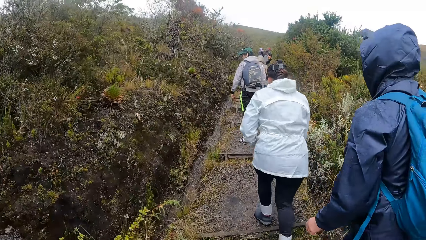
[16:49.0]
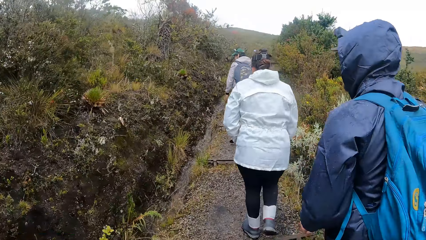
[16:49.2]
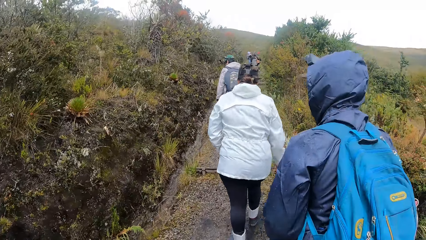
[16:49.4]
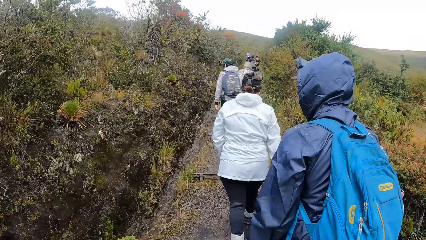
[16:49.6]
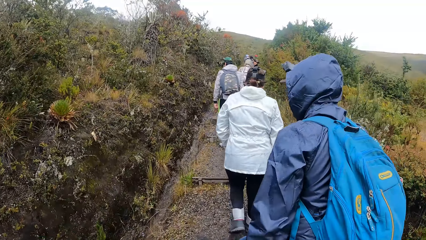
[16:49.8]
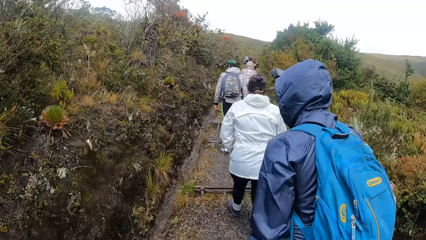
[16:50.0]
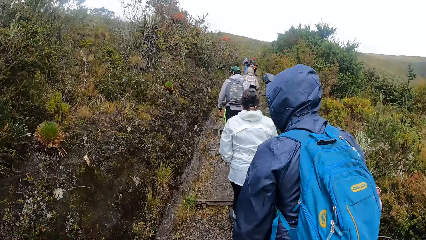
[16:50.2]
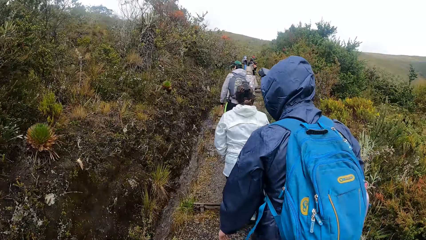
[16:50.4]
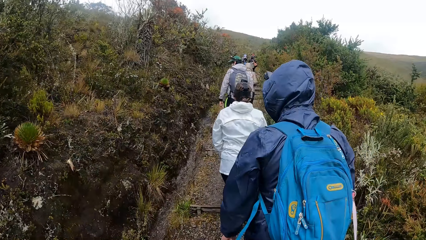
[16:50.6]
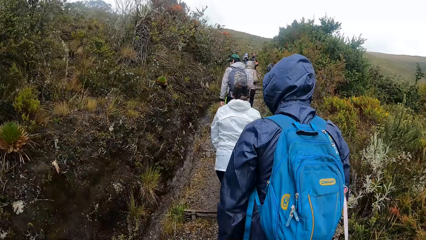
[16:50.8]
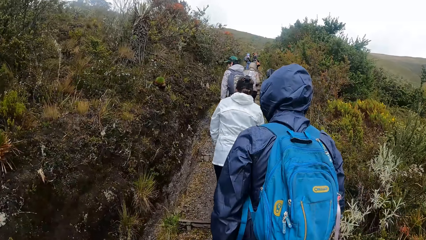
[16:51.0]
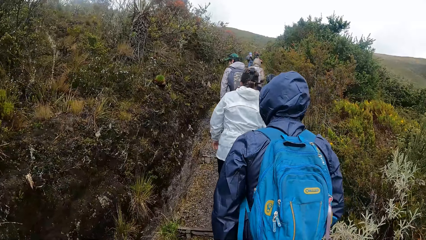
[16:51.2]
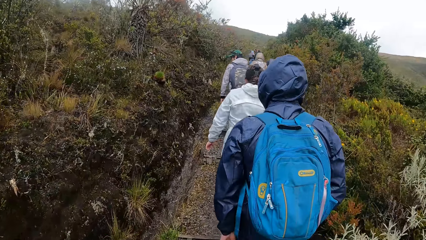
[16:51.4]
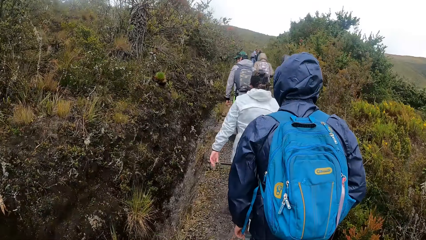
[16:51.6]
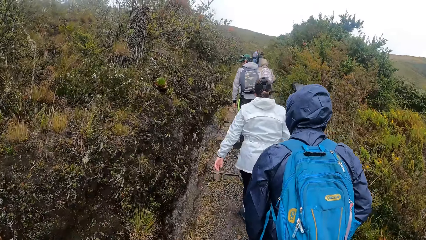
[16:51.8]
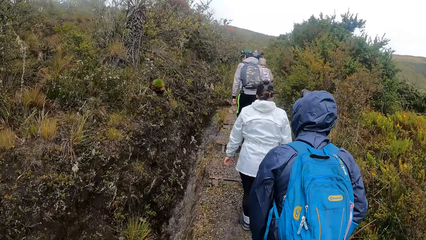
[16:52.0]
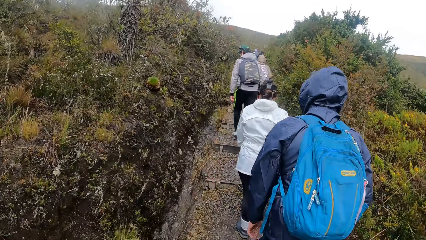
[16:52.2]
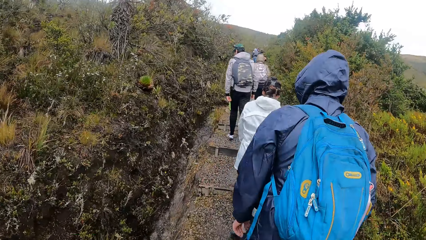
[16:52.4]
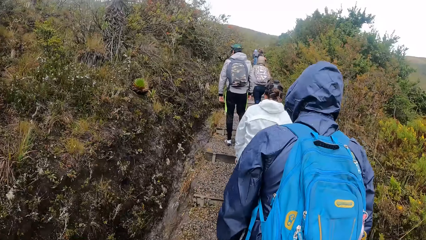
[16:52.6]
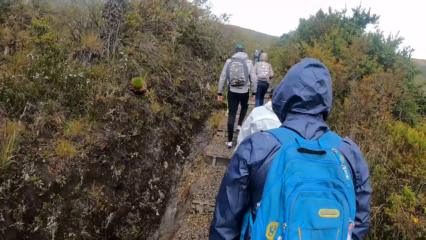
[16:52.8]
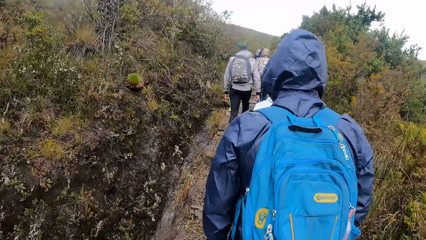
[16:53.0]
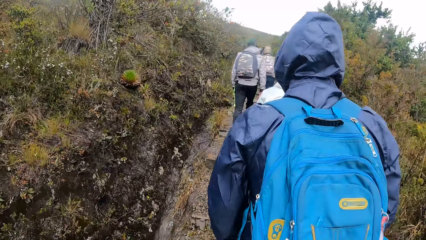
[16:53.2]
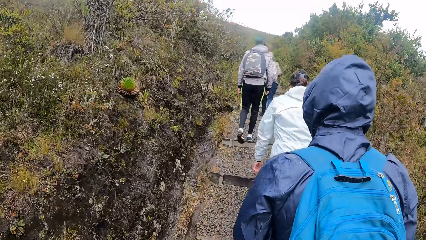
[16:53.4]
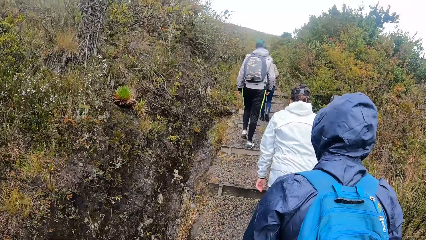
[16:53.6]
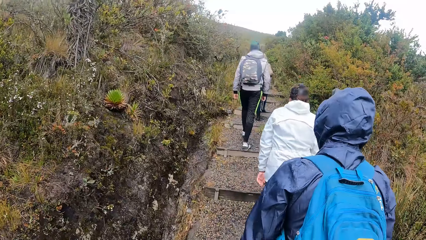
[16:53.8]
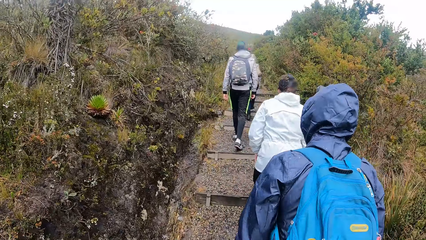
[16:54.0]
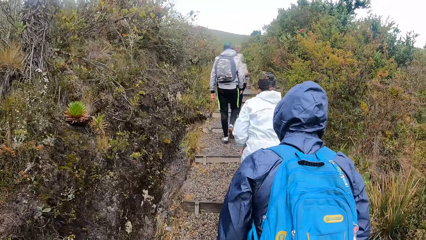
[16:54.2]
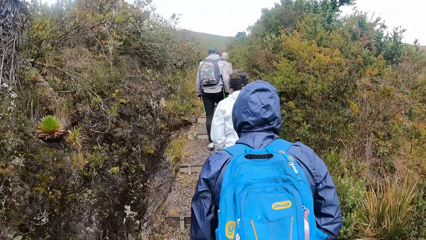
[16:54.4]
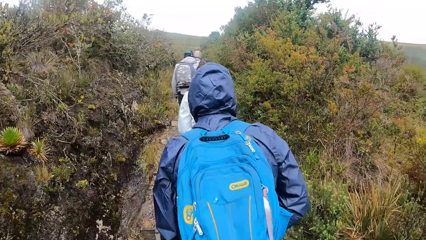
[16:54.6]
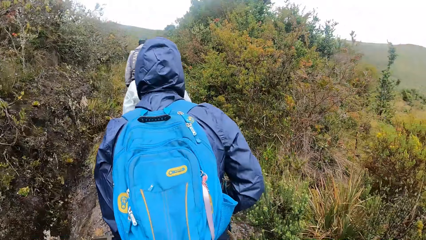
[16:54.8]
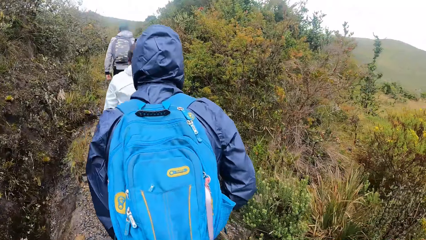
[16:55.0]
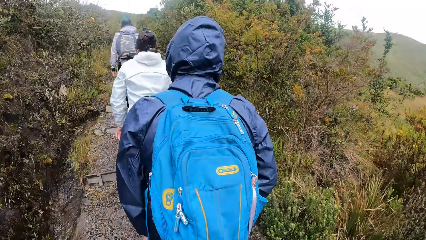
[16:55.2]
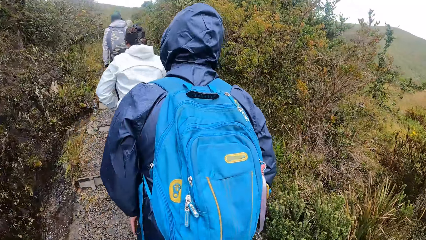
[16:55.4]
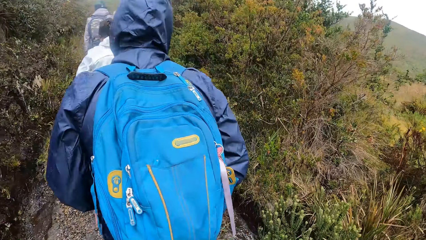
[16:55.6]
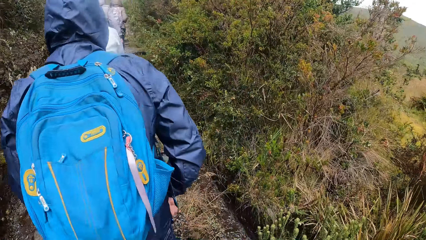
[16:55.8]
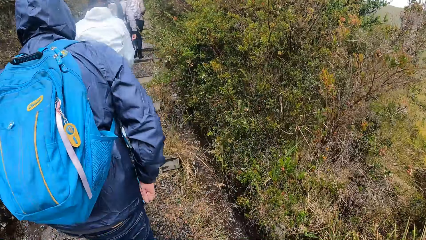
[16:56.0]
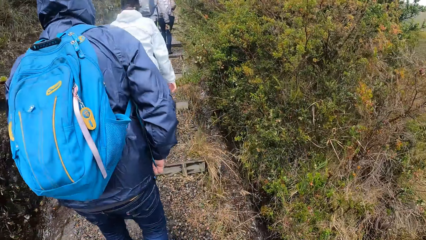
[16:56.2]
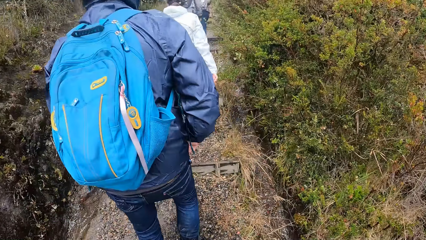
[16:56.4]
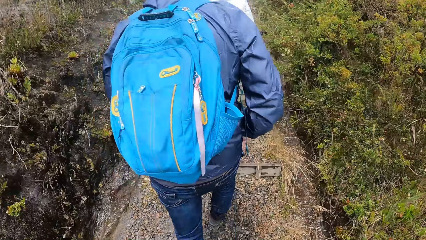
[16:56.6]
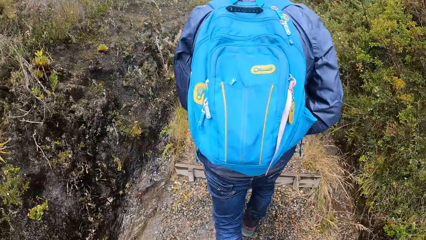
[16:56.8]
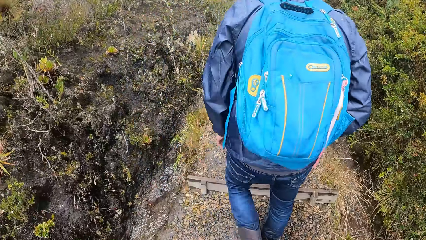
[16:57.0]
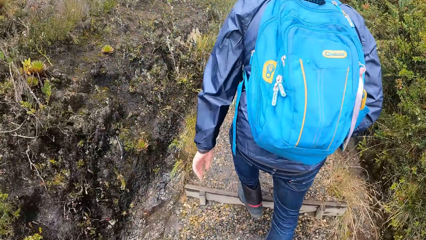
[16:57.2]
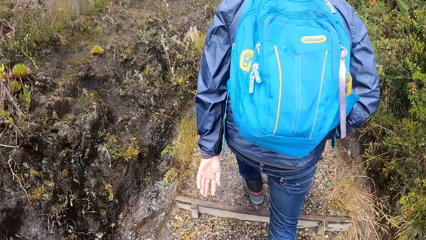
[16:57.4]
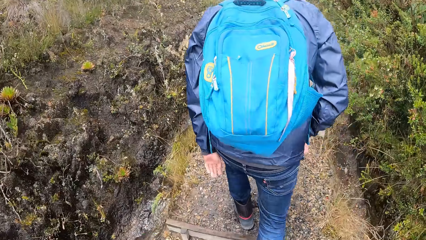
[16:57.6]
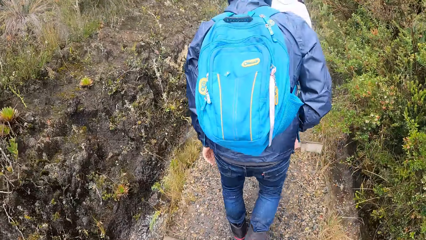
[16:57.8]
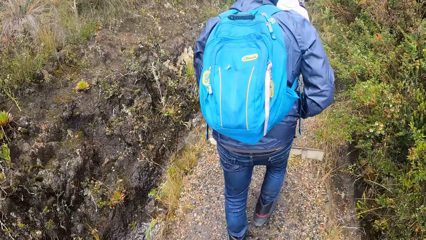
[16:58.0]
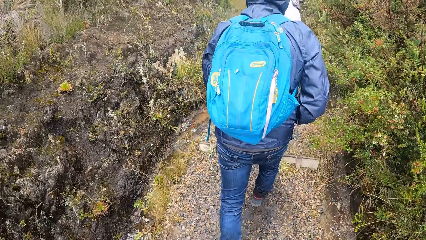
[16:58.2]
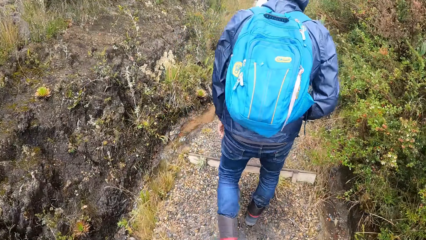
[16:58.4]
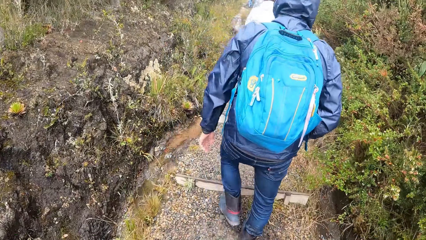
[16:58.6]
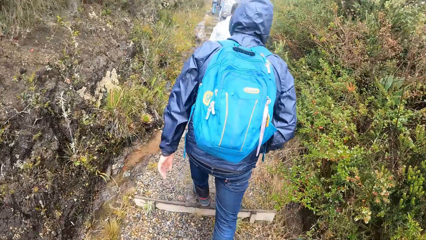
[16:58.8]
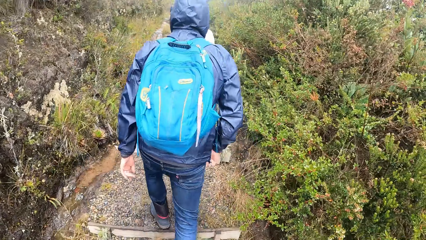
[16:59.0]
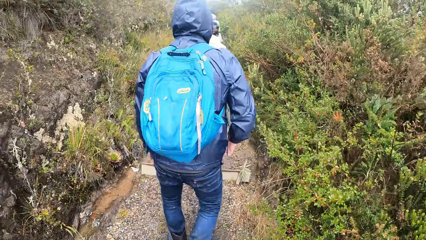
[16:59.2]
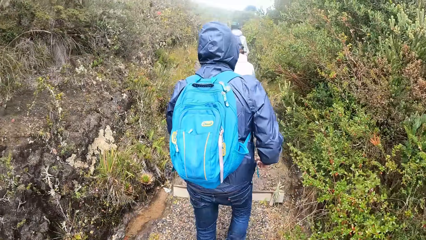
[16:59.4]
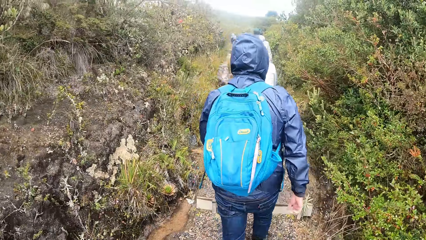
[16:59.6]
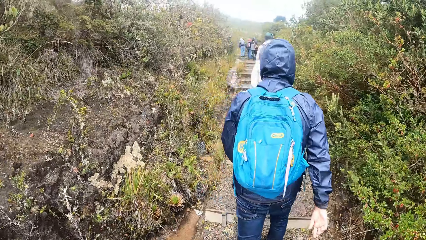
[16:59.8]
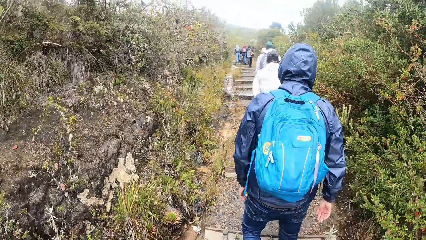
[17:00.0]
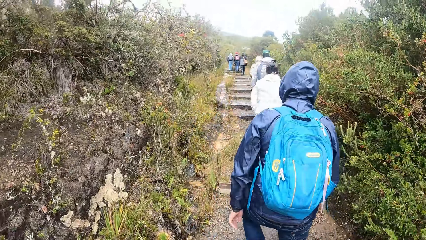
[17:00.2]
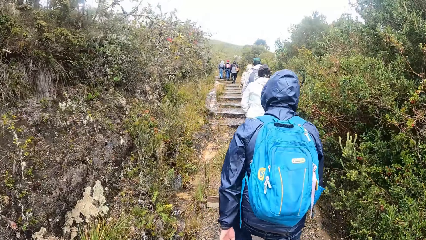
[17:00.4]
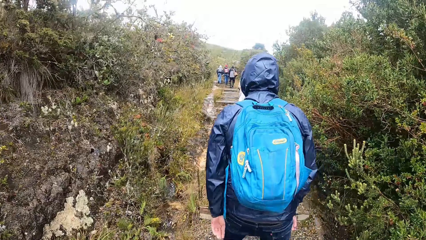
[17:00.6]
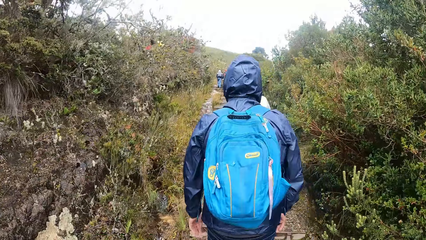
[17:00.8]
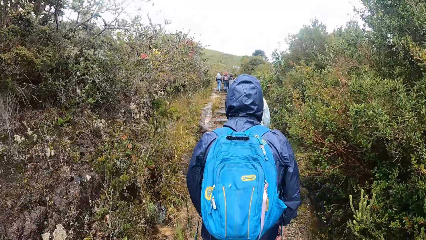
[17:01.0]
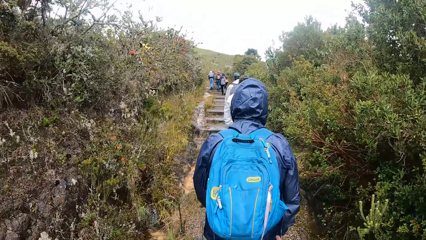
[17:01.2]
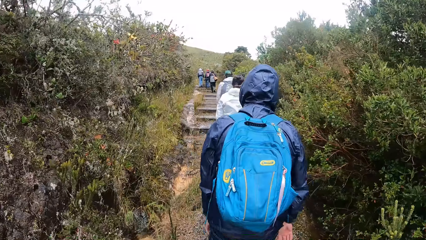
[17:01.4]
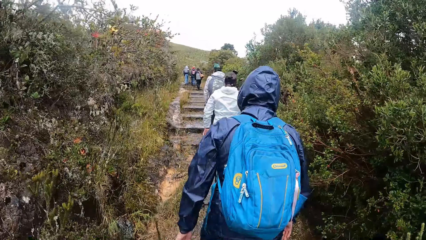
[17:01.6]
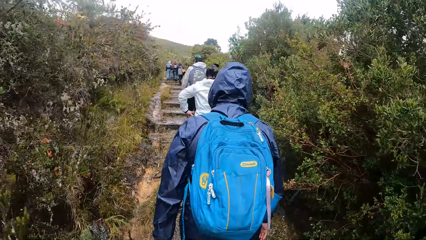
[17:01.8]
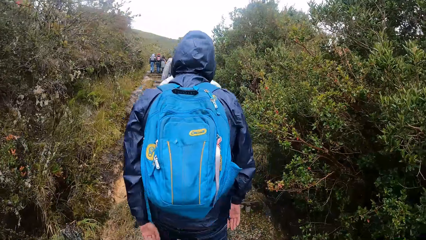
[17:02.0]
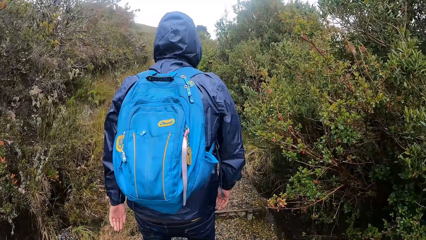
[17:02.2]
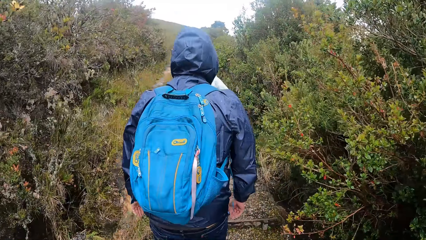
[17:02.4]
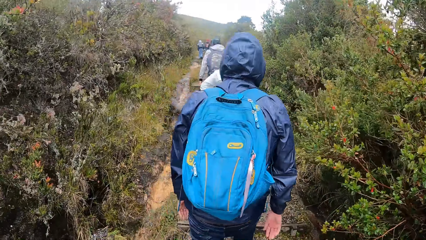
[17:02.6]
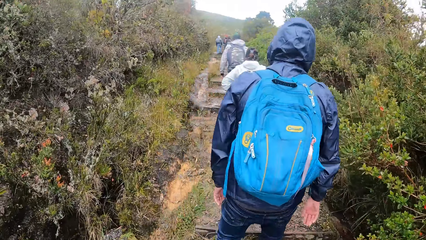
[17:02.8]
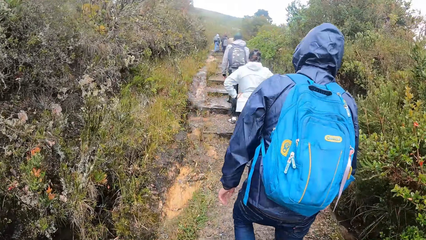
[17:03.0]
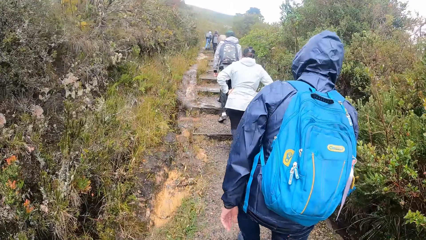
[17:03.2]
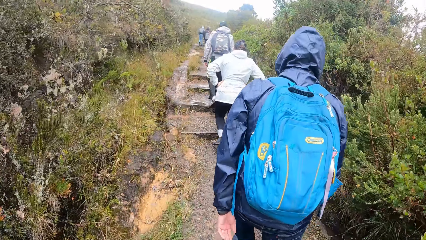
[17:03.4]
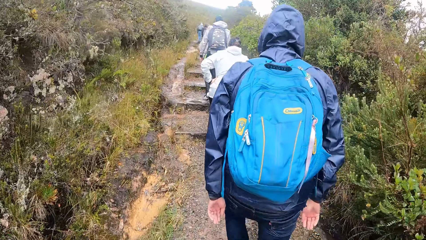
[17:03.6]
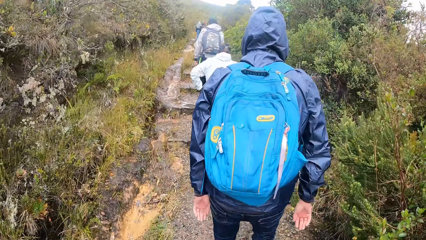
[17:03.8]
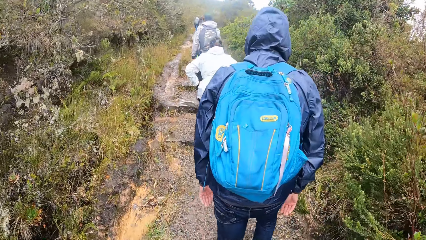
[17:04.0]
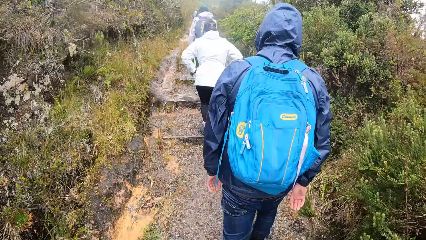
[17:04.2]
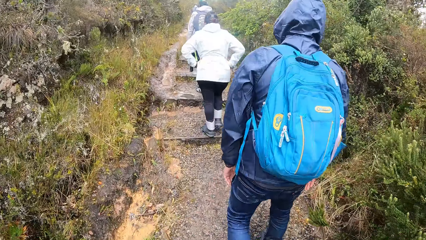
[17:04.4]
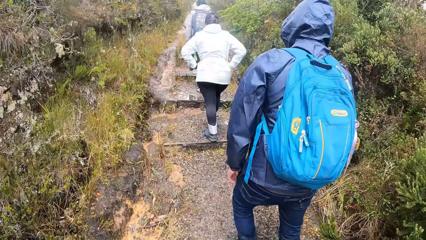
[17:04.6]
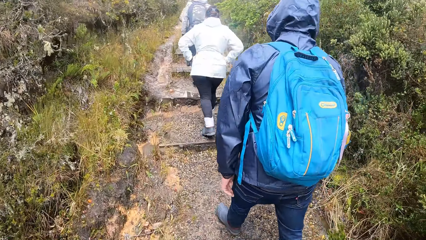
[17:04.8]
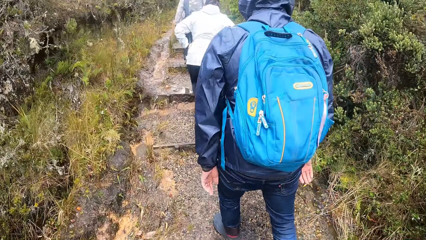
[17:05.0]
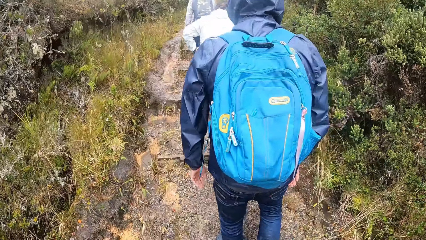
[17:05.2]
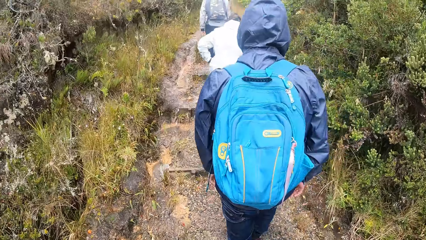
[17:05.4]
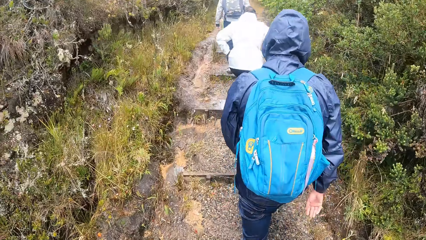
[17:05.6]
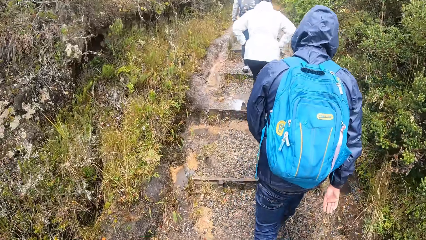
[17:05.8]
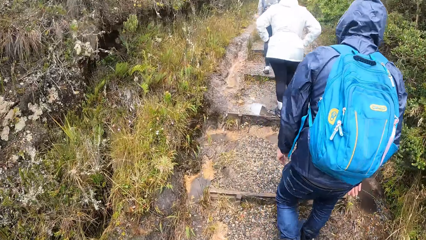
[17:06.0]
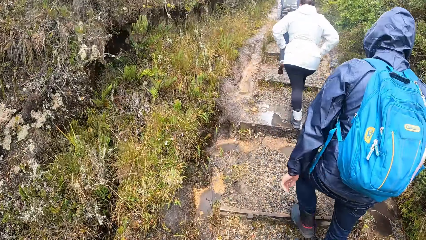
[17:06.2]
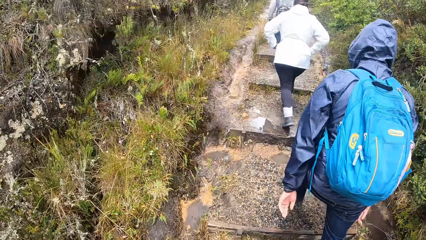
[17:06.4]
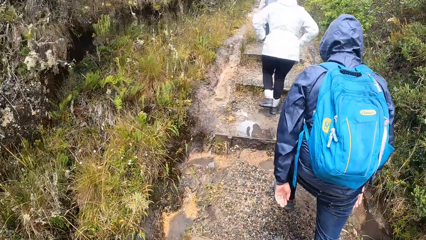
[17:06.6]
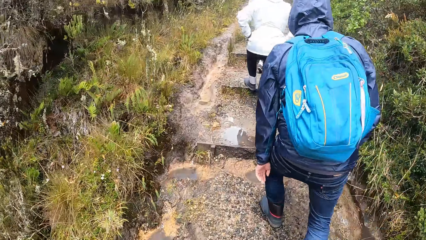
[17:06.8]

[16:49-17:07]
The woman places her left hand on her left leg on the pathway. She places both hands on her waist.
